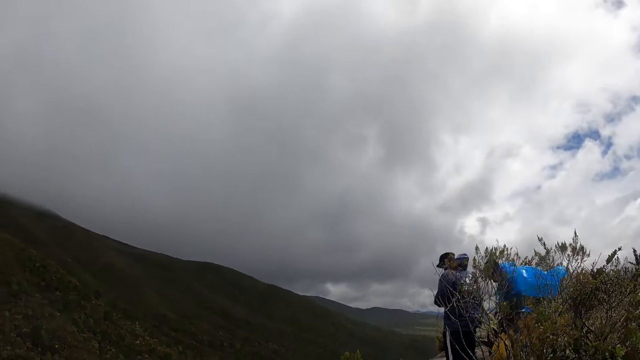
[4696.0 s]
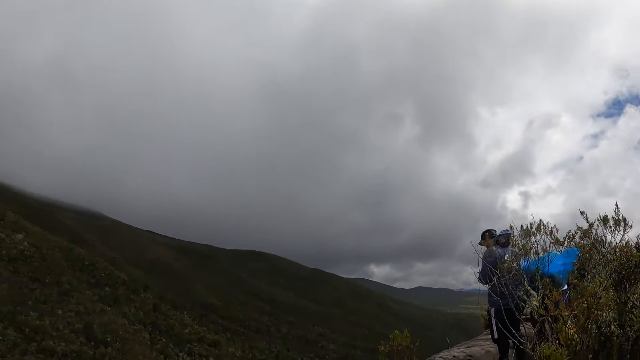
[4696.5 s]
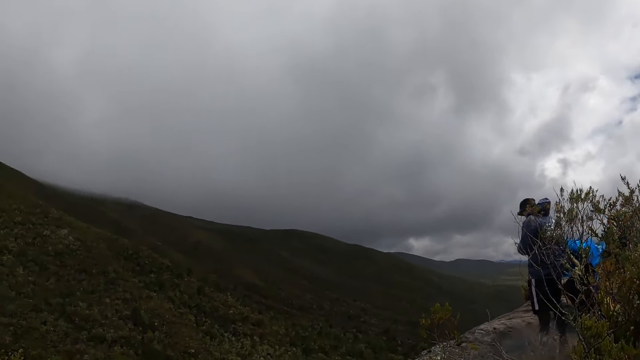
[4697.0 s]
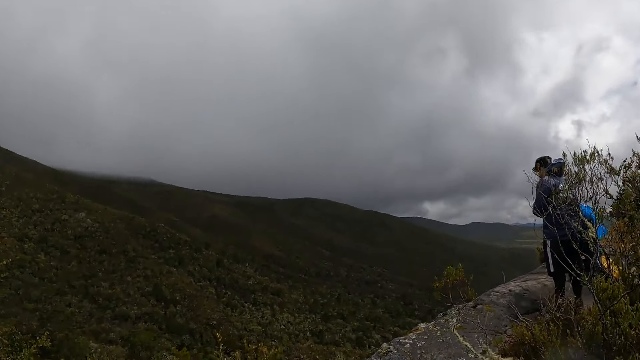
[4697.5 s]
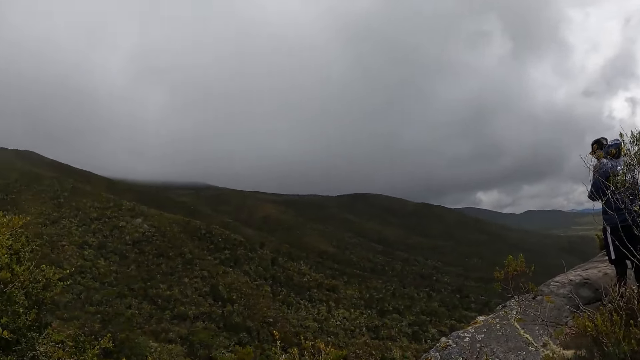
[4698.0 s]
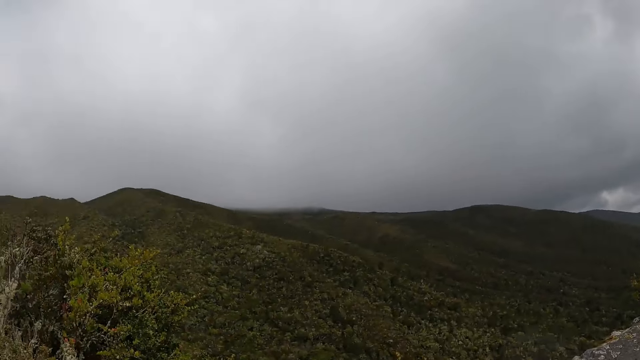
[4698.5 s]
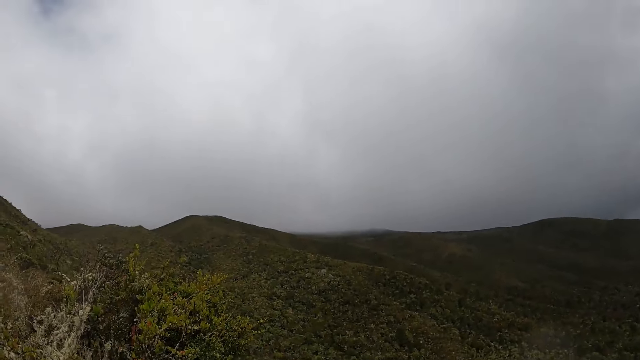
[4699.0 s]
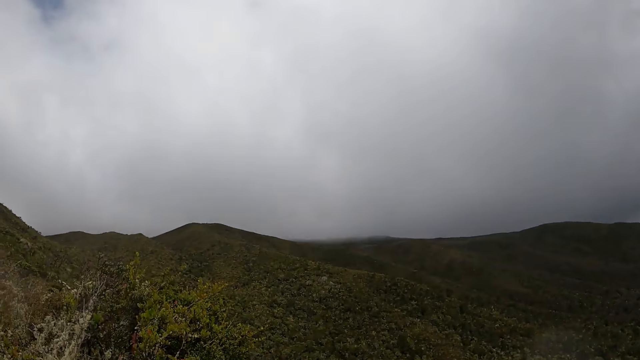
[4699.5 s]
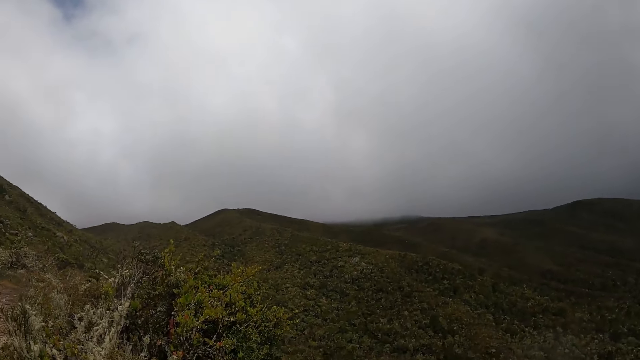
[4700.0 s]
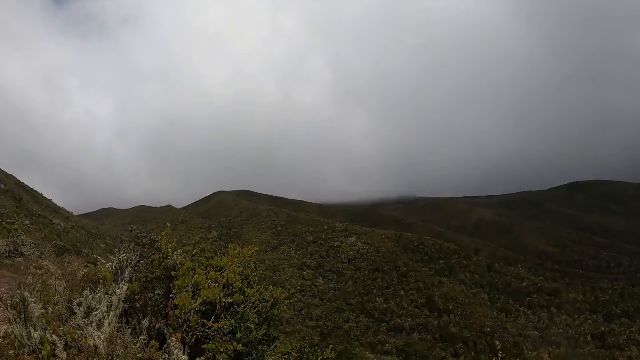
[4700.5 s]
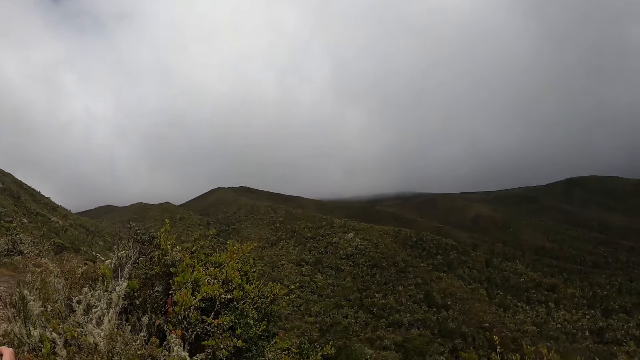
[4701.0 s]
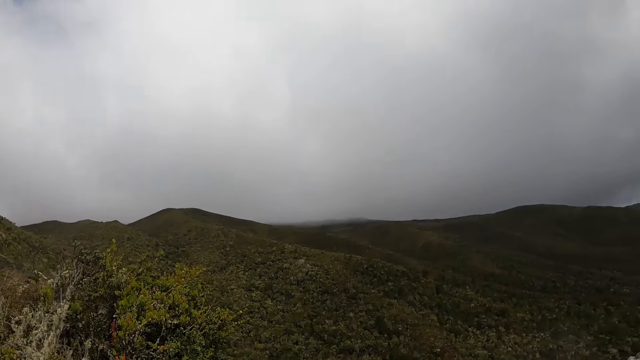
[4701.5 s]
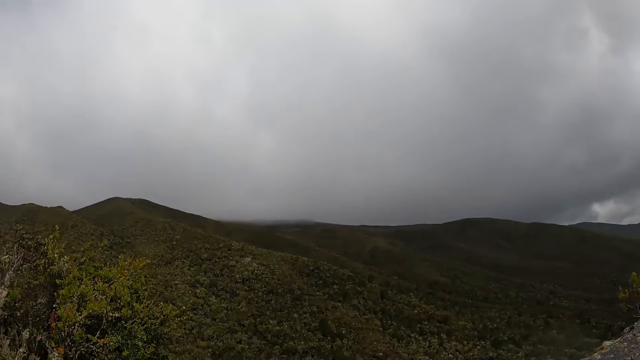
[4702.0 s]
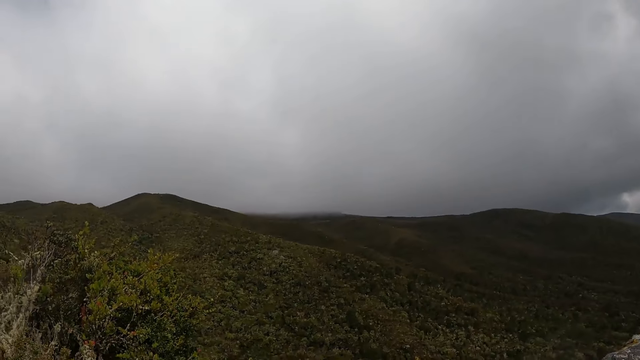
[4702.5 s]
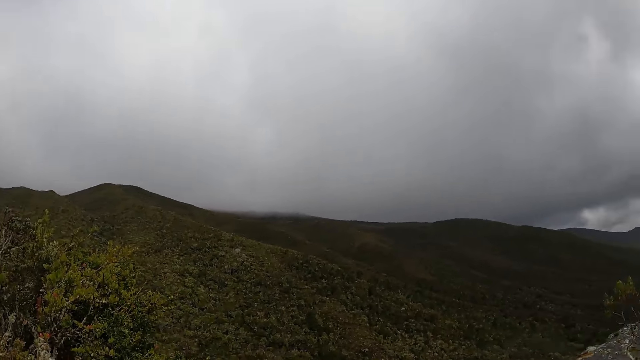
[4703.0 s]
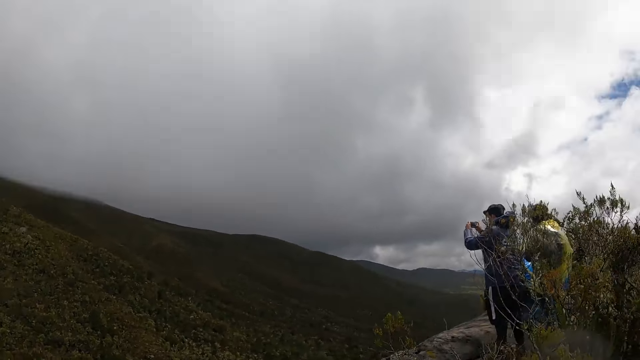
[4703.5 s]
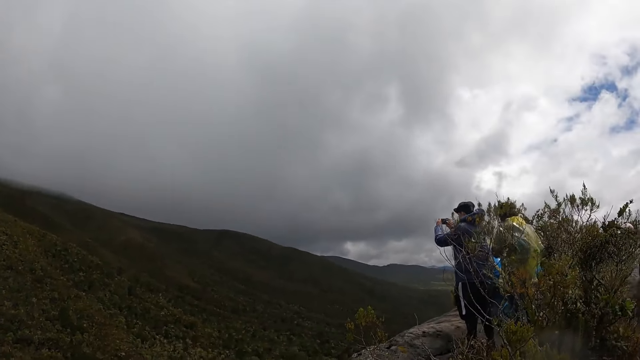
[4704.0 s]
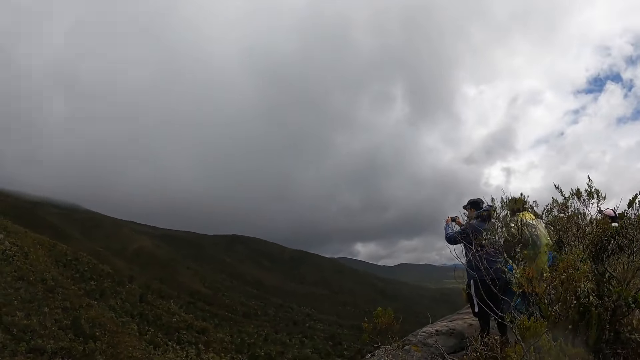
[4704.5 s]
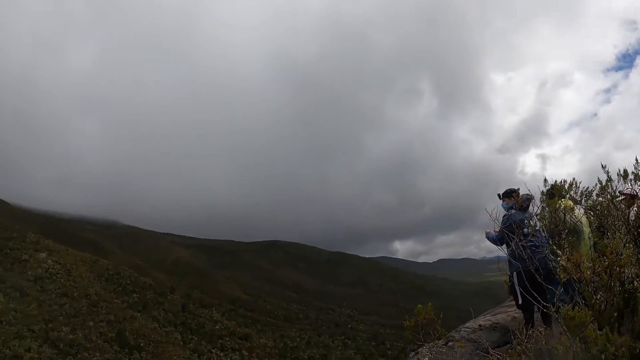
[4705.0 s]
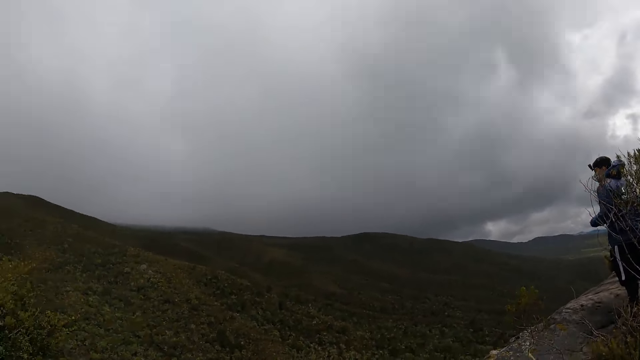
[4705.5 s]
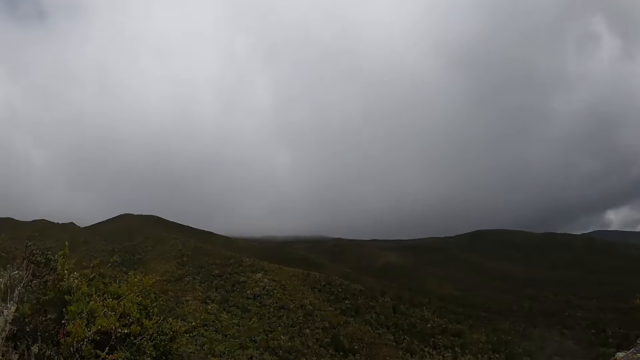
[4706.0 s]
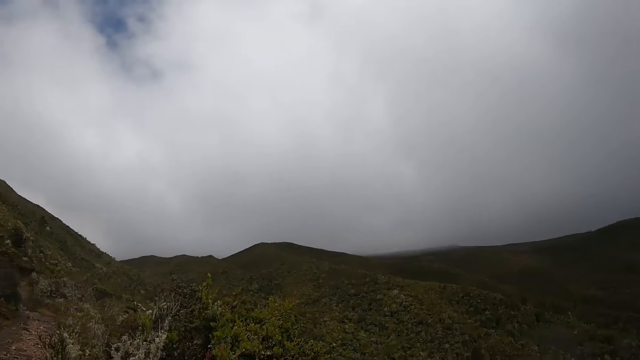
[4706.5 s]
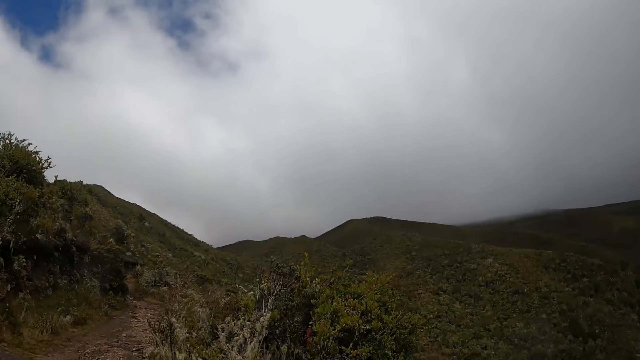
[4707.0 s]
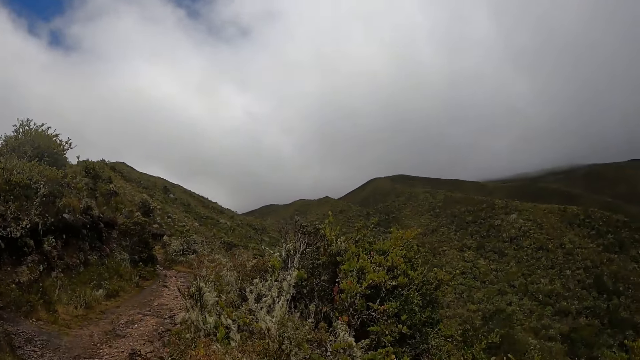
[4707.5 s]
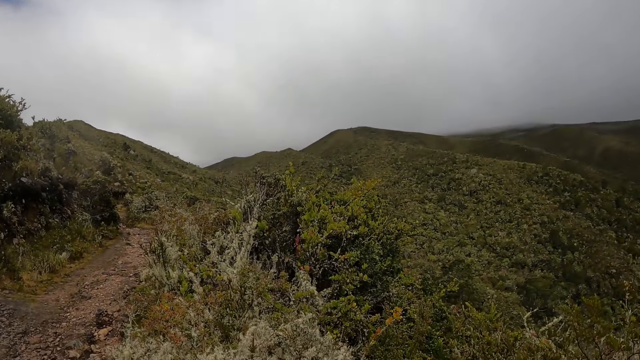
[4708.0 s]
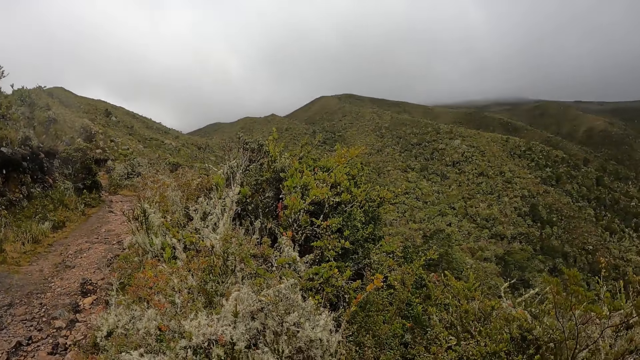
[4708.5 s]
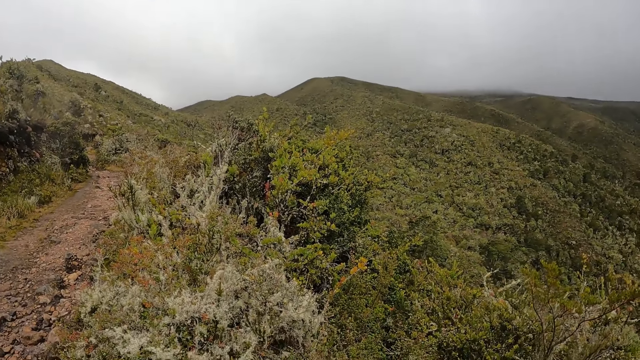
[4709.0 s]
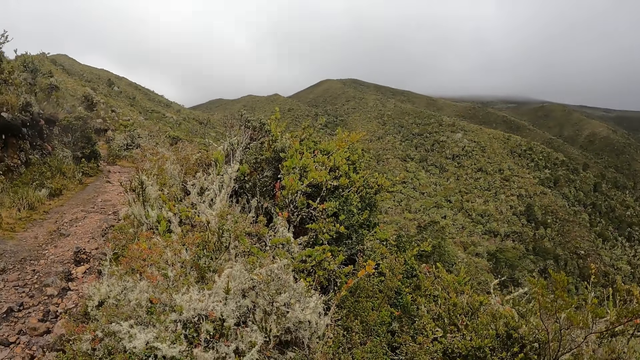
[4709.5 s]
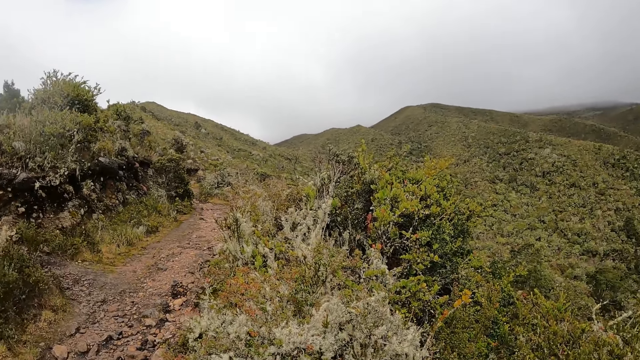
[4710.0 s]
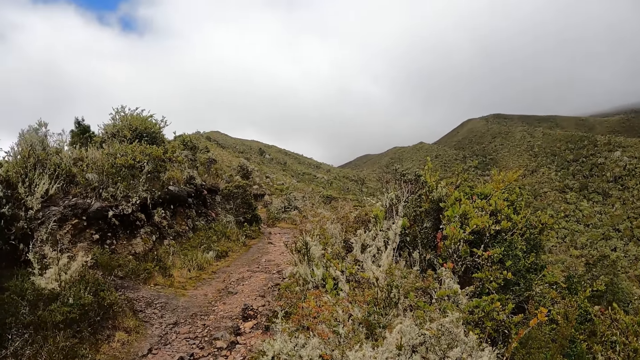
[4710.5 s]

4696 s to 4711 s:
A man takes a picture by phone. The camera wearer looks around.

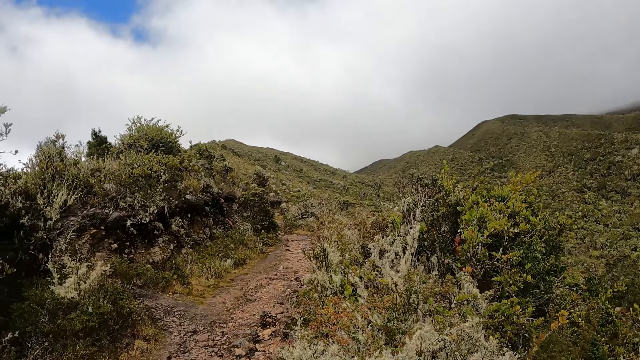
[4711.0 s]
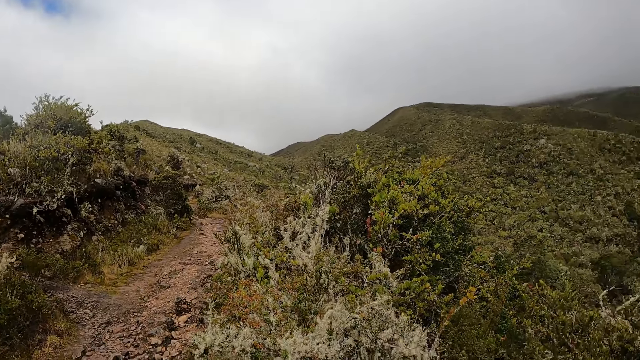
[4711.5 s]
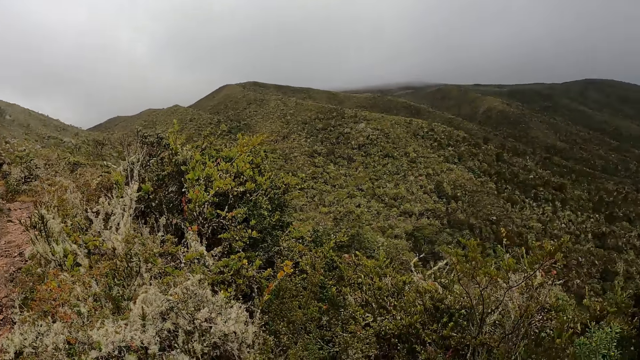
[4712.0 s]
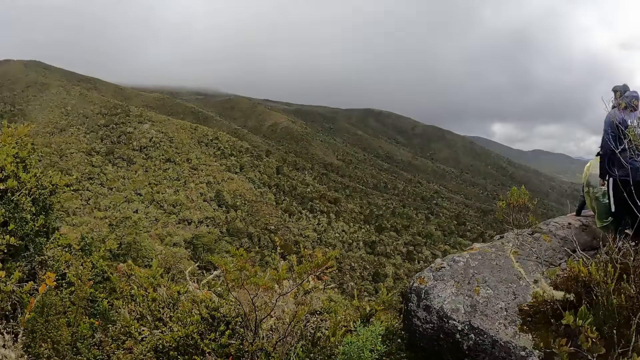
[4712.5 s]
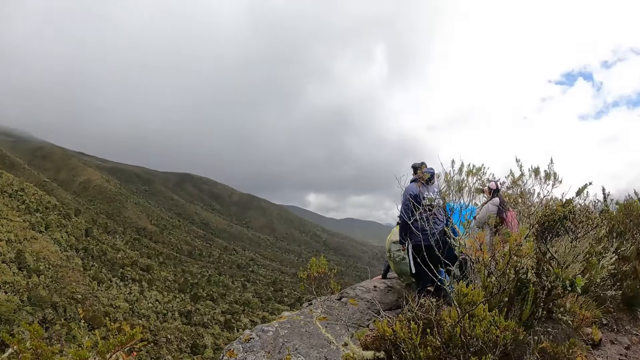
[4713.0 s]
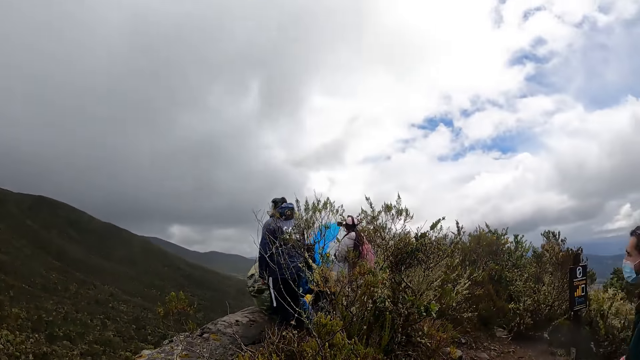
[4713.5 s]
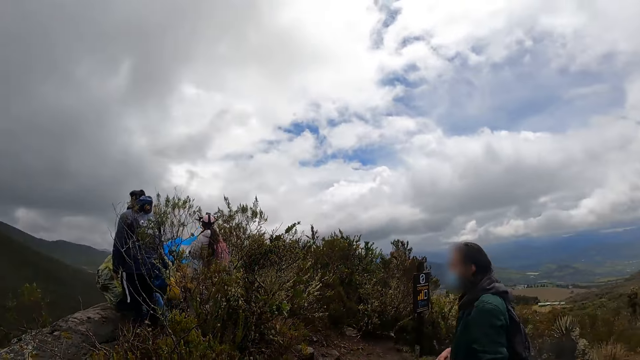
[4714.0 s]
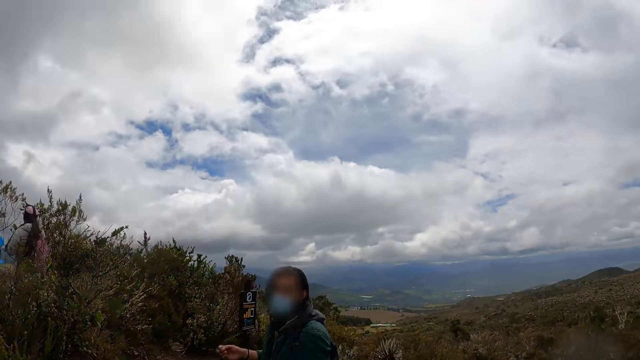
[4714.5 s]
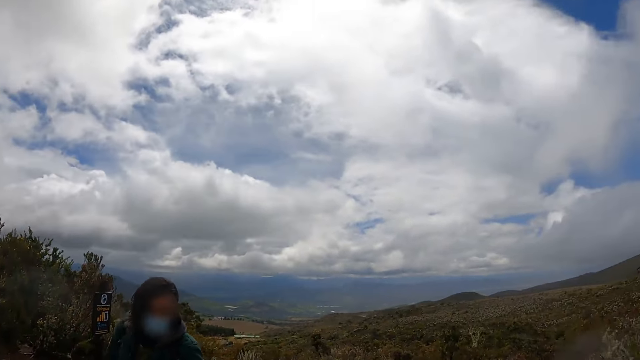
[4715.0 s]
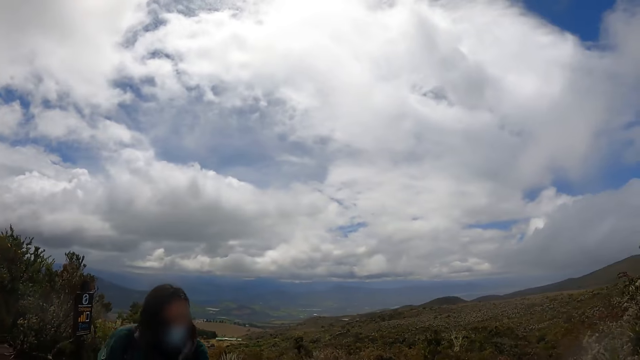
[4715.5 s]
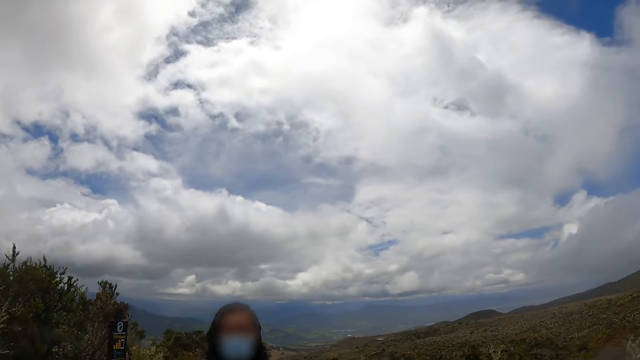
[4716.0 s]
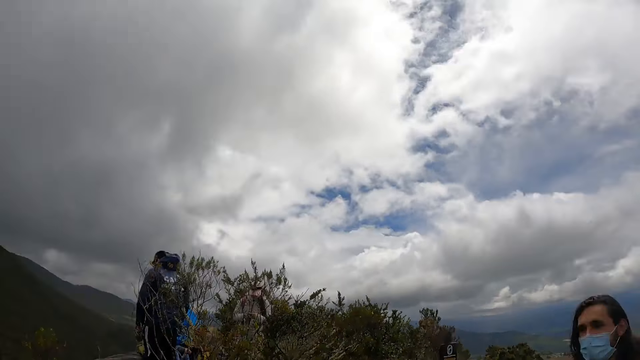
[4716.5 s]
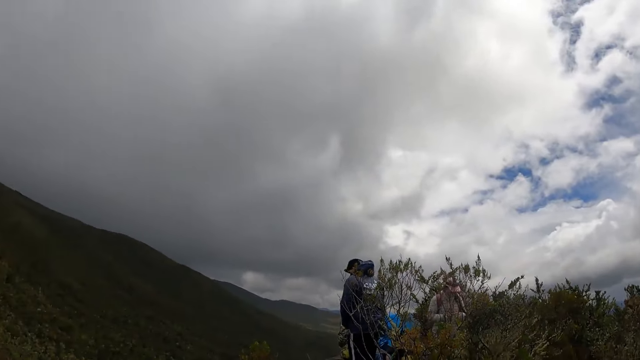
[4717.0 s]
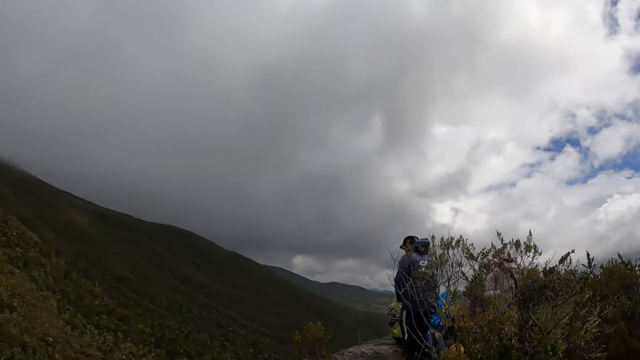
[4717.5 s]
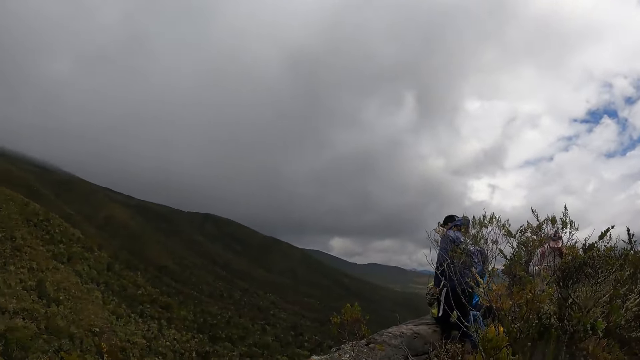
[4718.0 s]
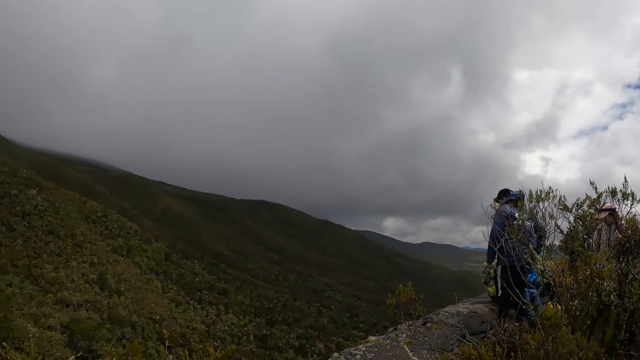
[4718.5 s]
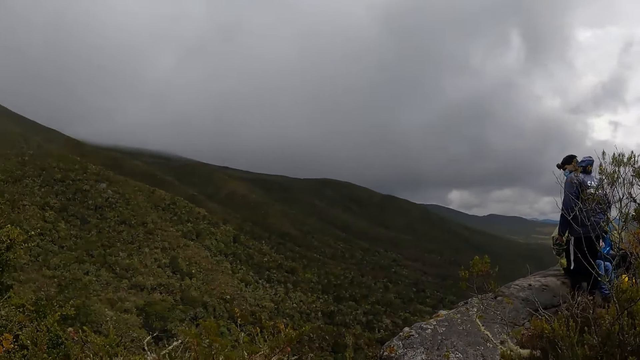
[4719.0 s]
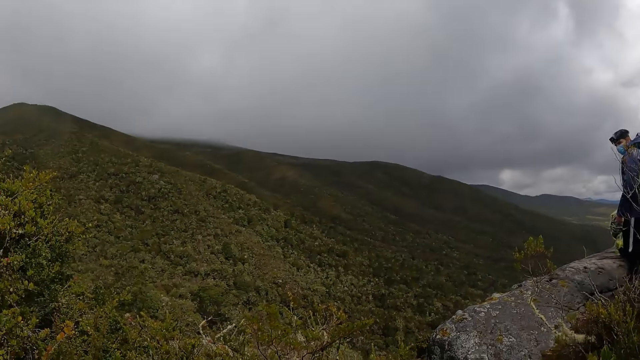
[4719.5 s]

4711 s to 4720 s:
A man walks around. The camera wearer interacts with the man.
